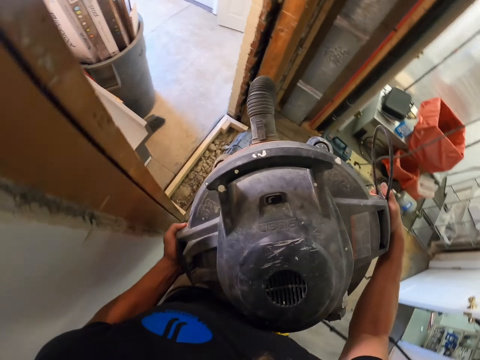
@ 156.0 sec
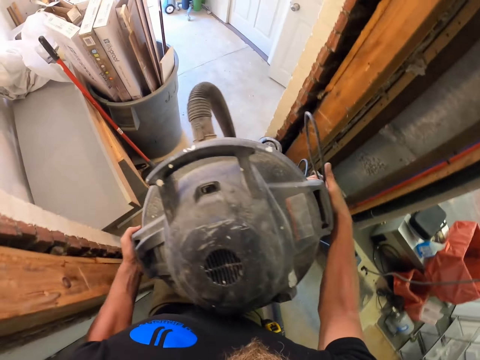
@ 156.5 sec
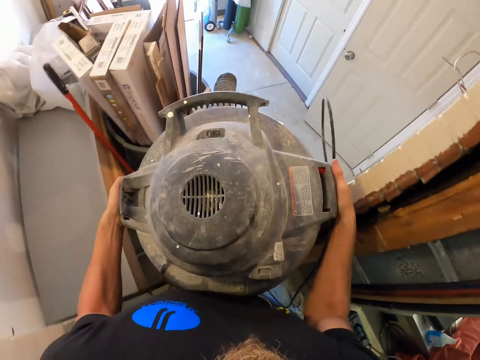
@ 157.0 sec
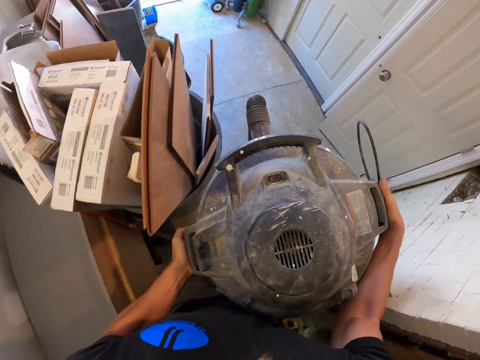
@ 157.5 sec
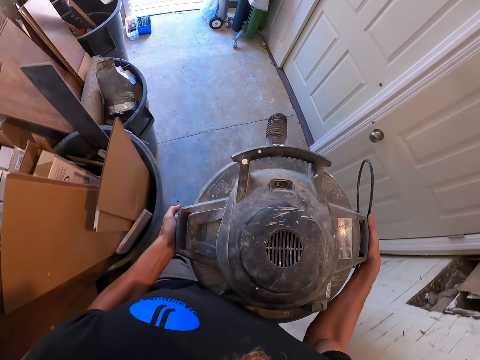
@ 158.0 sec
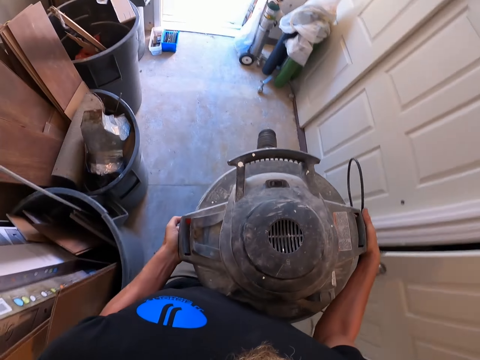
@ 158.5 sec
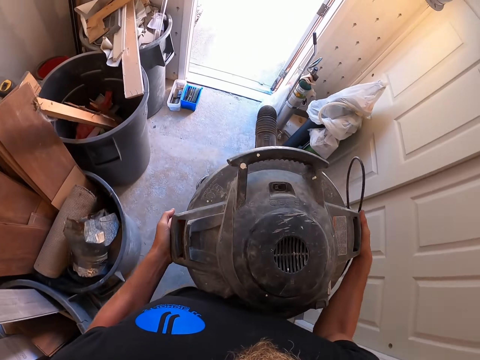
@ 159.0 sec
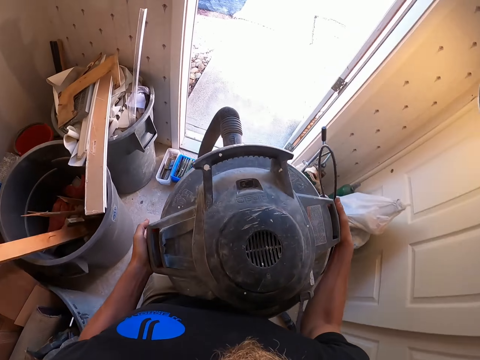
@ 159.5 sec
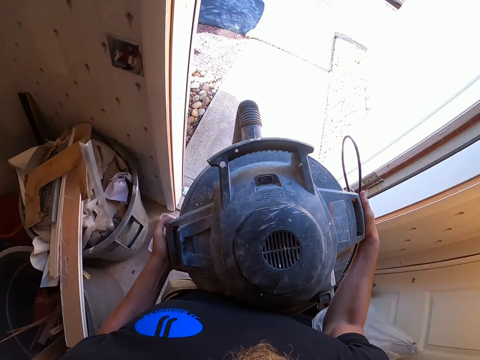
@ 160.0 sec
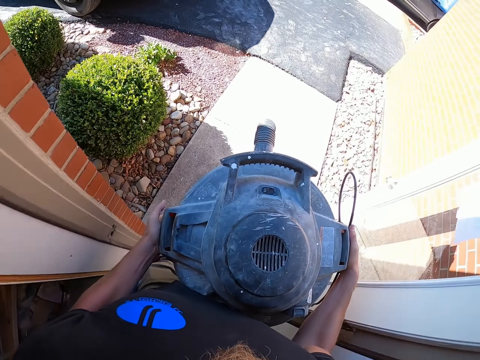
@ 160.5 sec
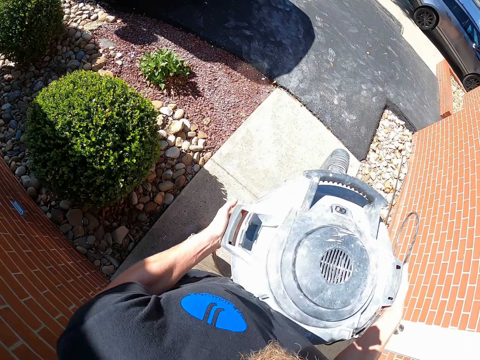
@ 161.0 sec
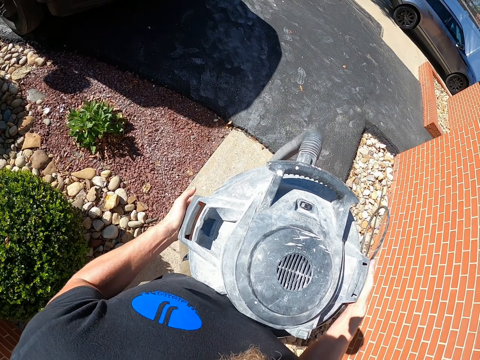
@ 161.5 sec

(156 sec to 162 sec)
The camera wearer walks out of the house with the vacuum cleaner toward the vehicle pickup.

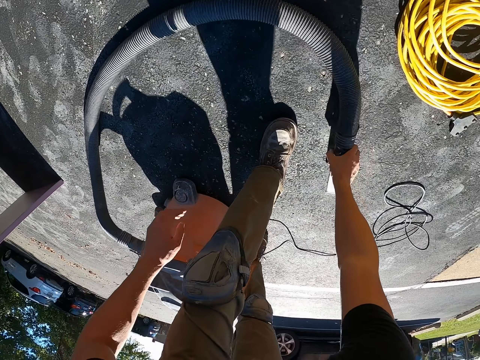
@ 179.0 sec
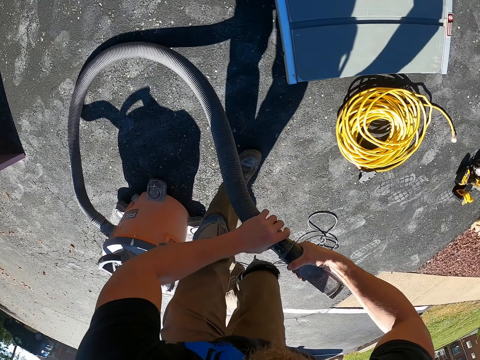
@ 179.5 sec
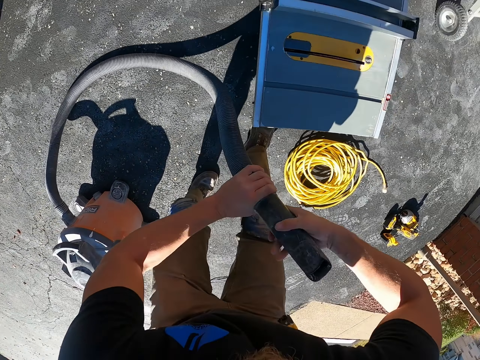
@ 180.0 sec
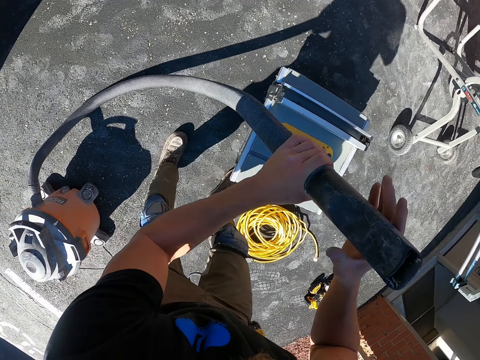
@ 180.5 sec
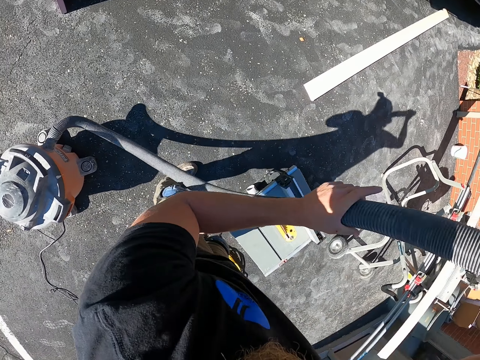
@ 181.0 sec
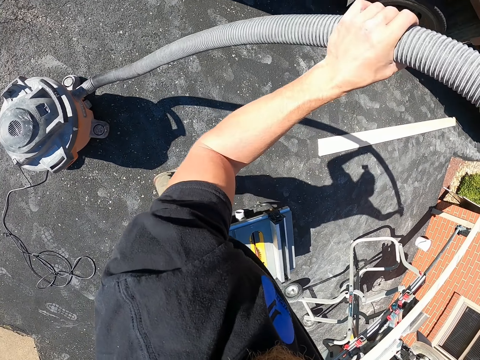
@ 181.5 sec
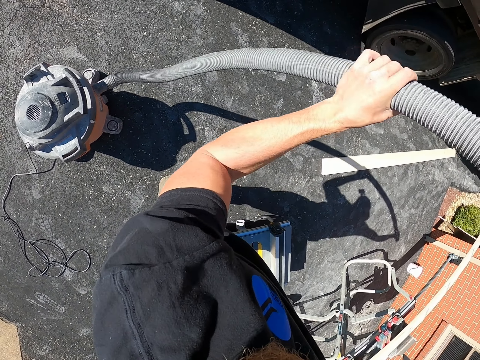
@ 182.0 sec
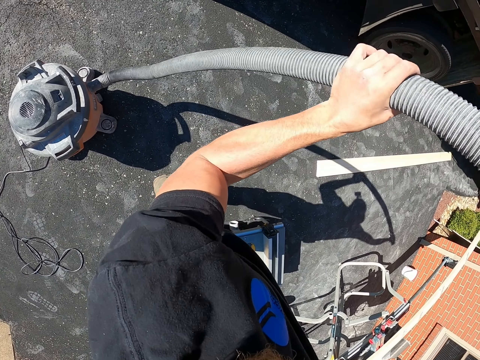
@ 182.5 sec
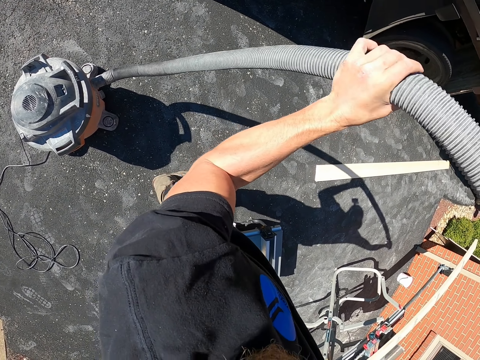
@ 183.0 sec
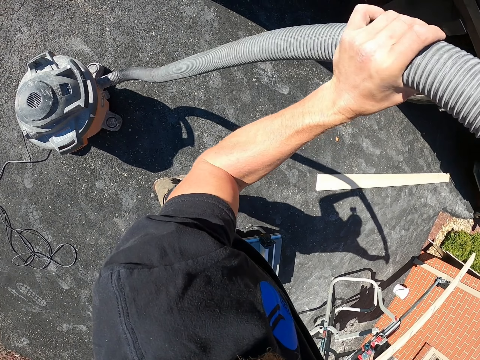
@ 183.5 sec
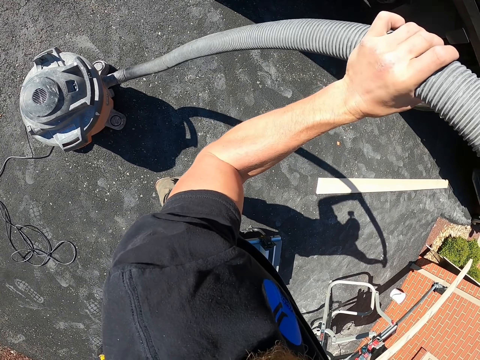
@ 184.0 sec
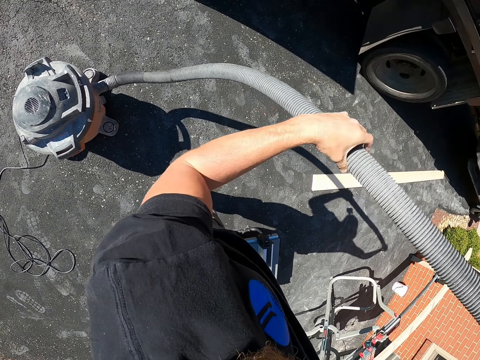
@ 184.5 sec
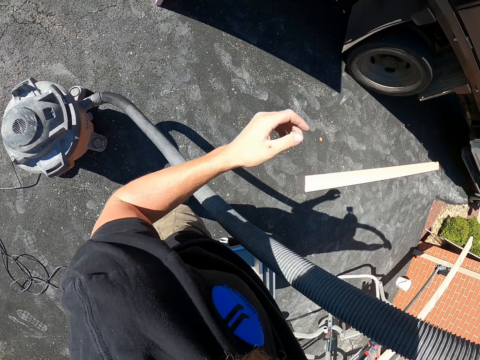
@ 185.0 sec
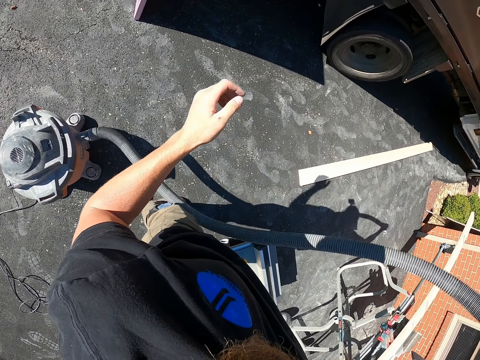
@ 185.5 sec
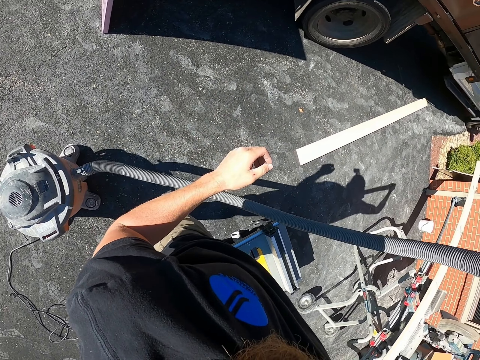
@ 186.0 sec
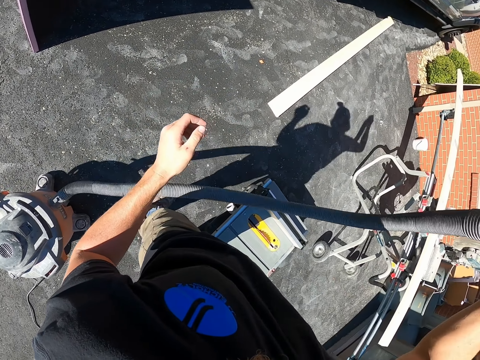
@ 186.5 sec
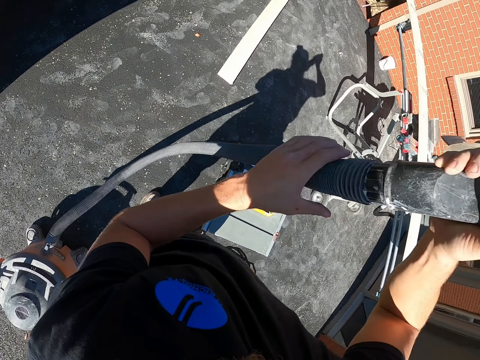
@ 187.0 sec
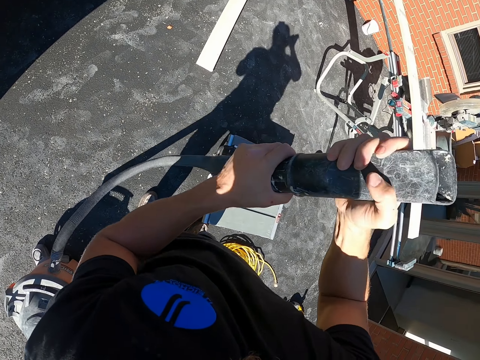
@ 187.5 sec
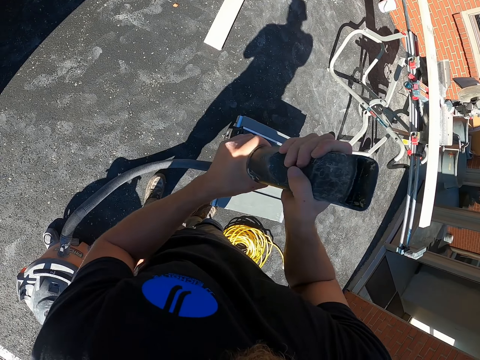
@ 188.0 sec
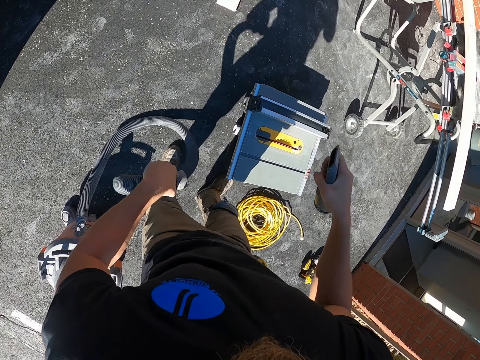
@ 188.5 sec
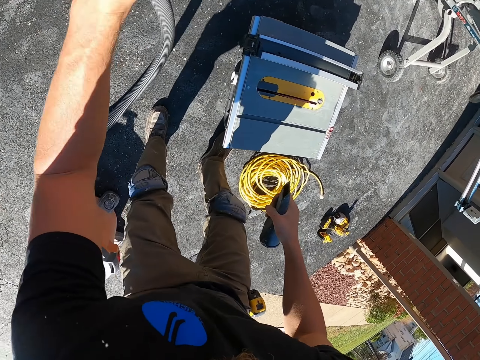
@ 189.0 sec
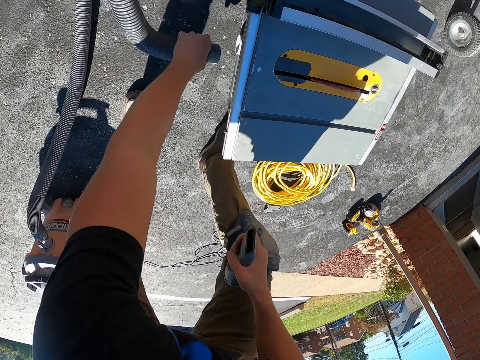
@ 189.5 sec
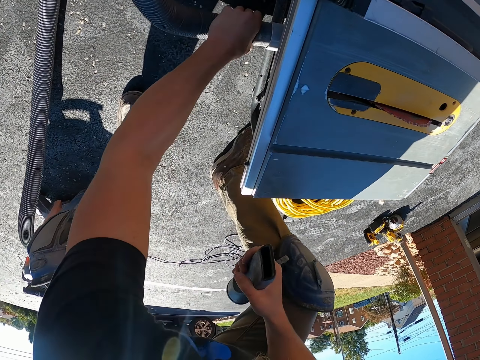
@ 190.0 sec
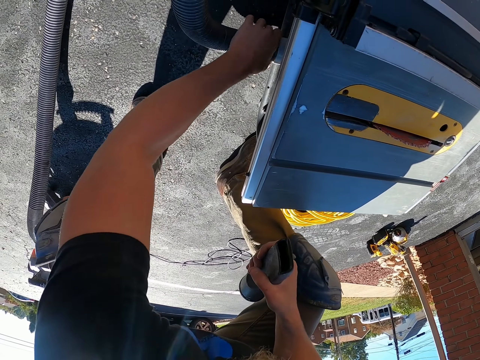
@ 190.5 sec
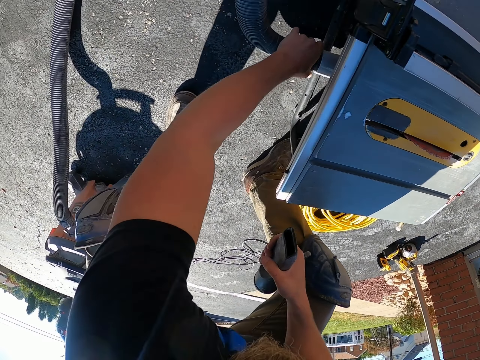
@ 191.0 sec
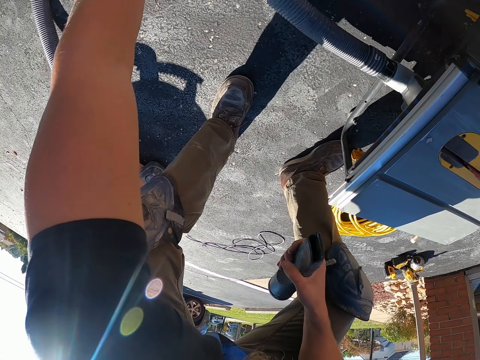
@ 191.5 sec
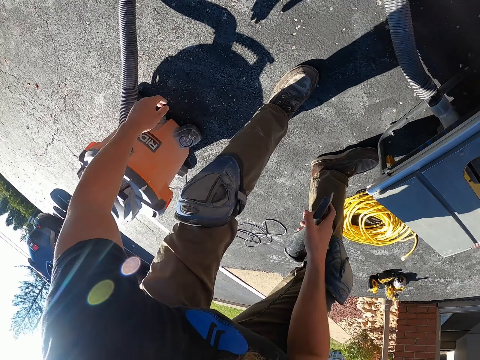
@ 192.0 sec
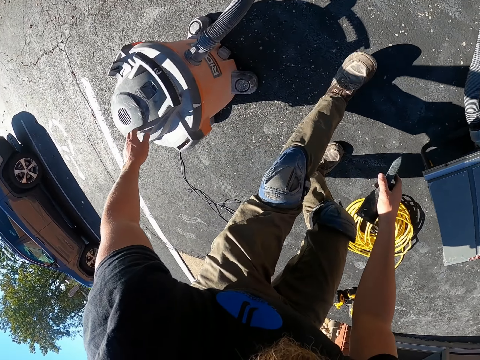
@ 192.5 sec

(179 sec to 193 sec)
The camera wearer picks the vacuum cleaner's pipe from the ground. They hold the vacuum pipe. They shake the vacuum cleaner's pipe. They remove the hose handle. They insert the vacuum pipe in the wood cutter.

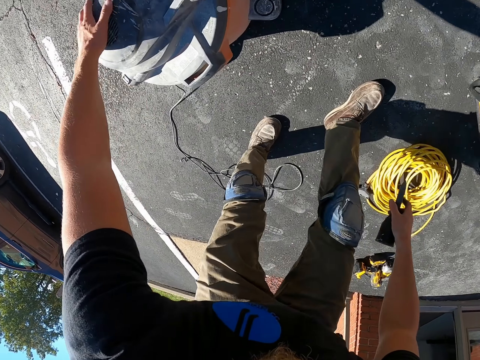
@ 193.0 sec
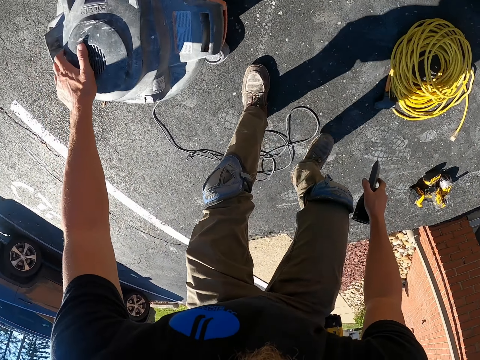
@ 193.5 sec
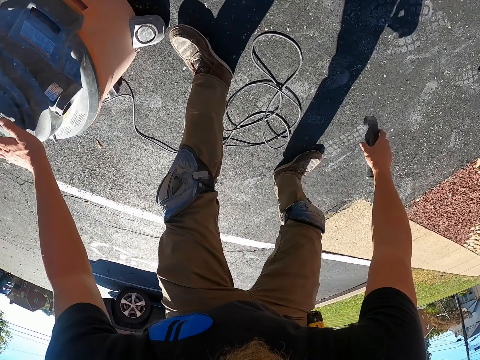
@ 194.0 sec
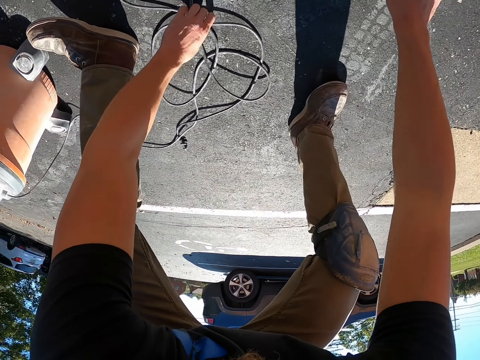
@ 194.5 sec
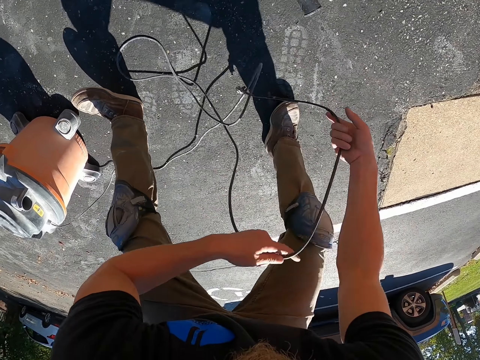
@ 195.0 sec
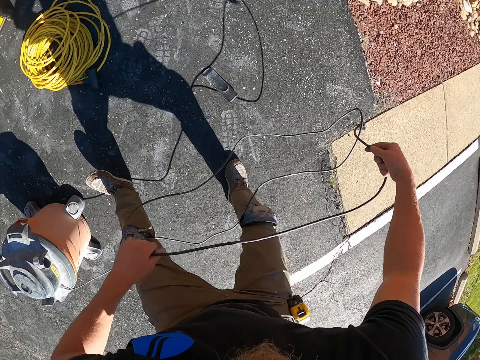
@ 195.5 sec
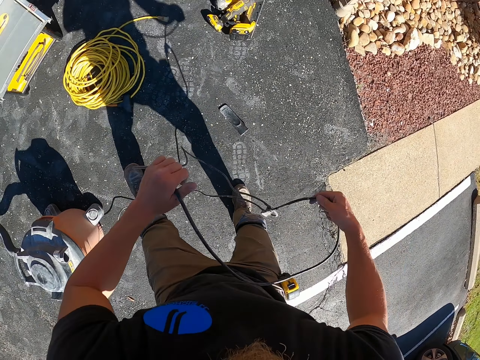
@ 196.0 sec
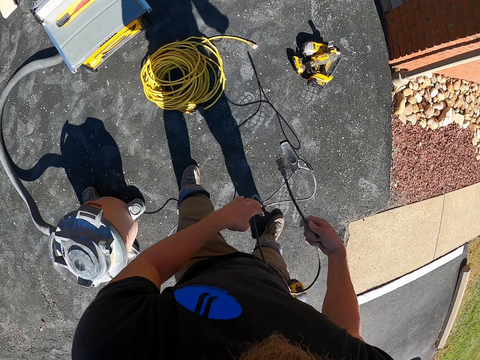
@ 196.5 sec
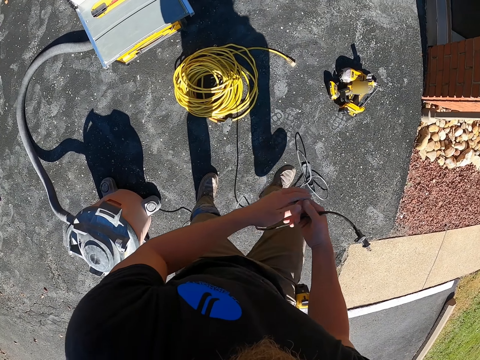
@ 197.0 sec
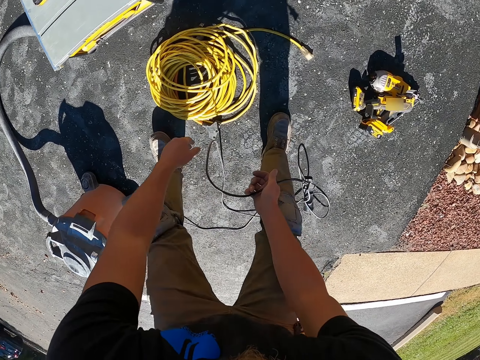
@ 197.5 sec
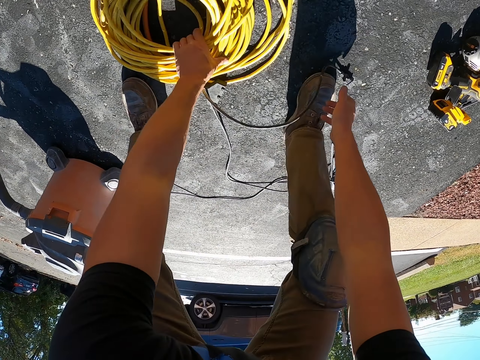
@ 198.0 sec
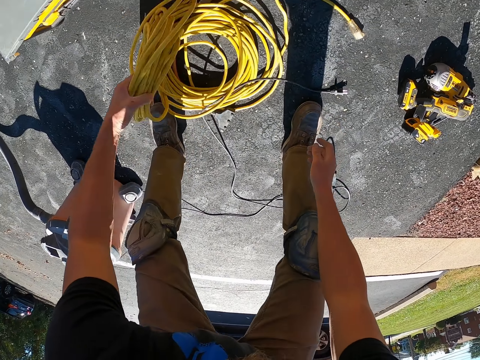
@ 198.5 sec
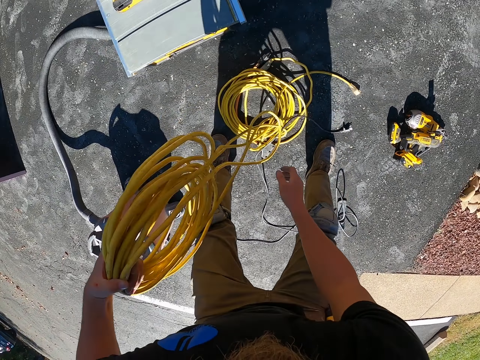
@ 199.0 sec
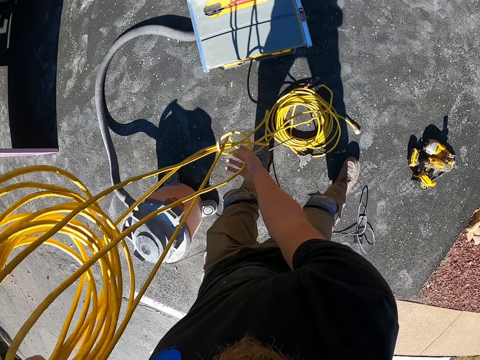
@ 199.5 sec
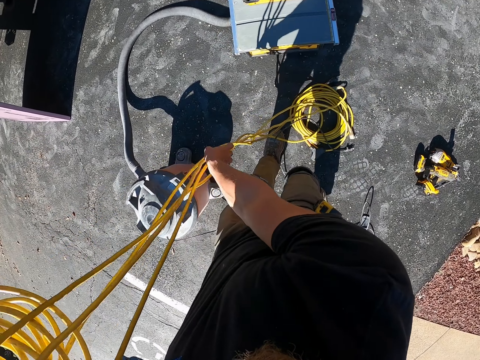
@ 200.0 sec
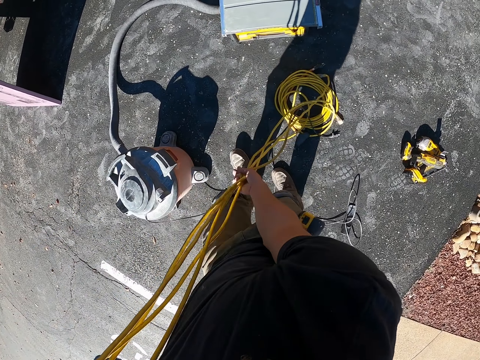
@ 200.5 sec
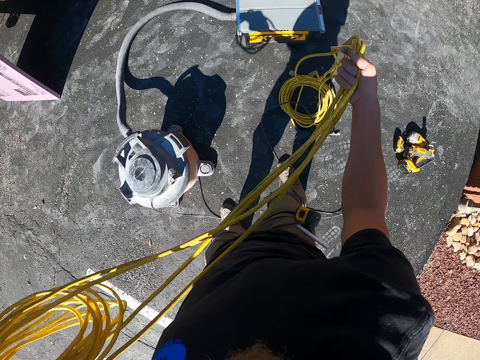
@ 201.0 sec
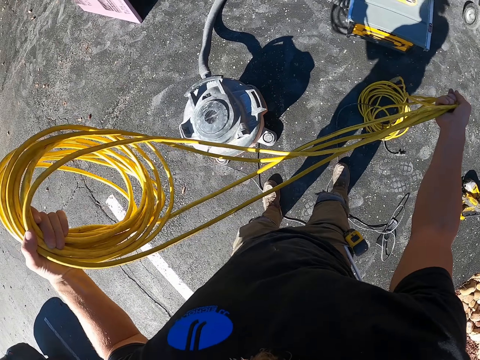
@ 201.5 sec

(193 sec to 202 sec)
The camera wearer moves the vacuum cleaner. They place the hose handle on the ground. They pick a cable or wire from the ground, untangle the cable and hold the wire. They drop the cable on the ground. They untangle the cable. They pick up the pipe.
